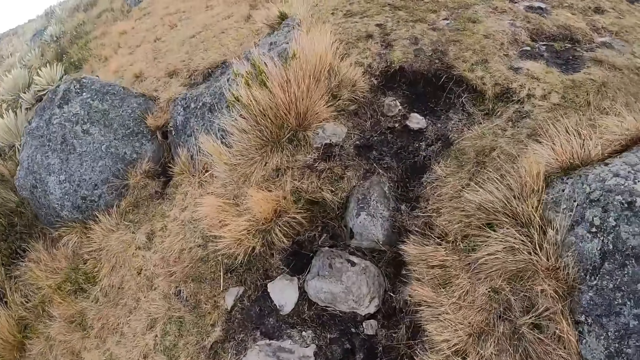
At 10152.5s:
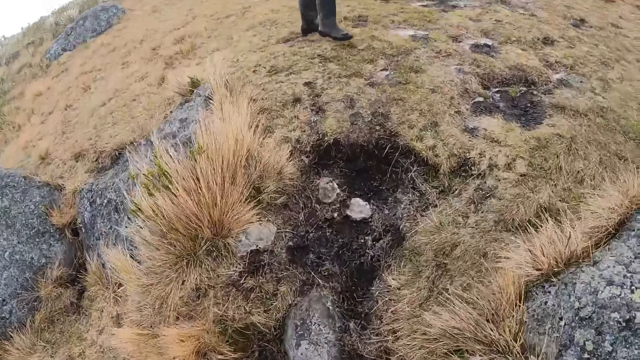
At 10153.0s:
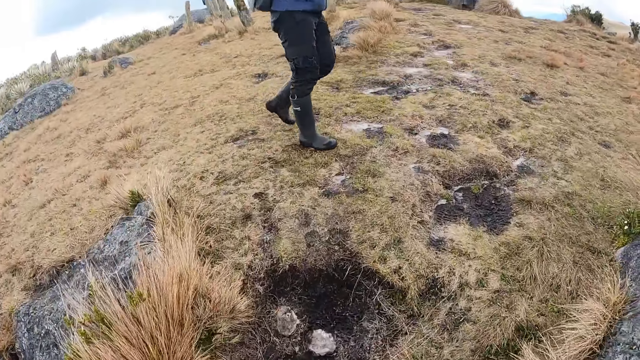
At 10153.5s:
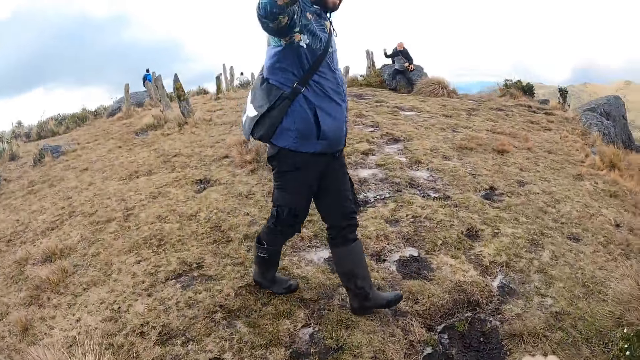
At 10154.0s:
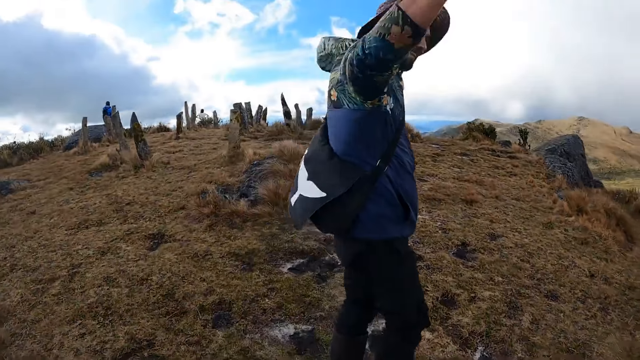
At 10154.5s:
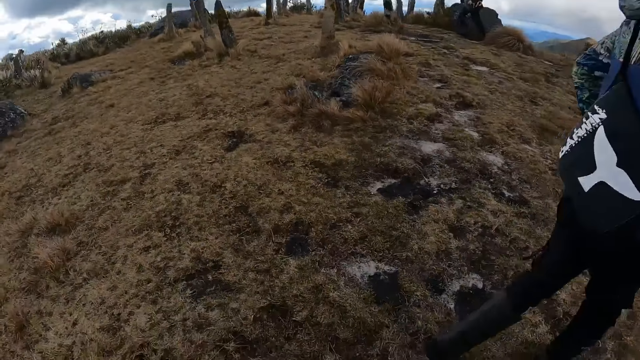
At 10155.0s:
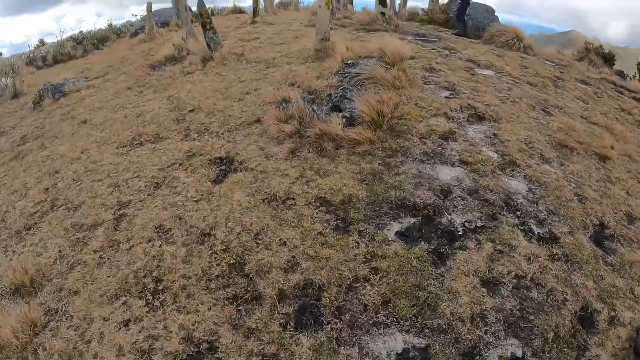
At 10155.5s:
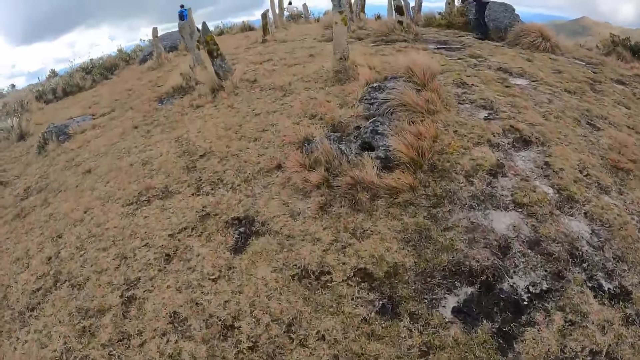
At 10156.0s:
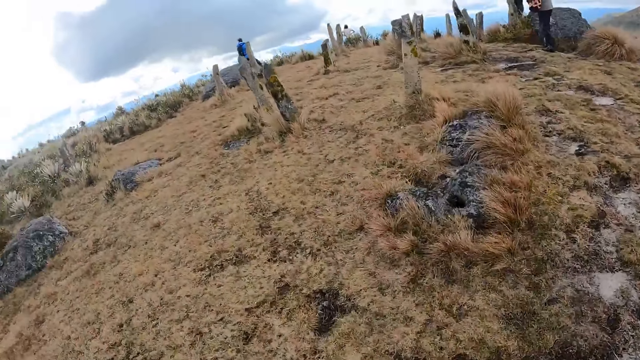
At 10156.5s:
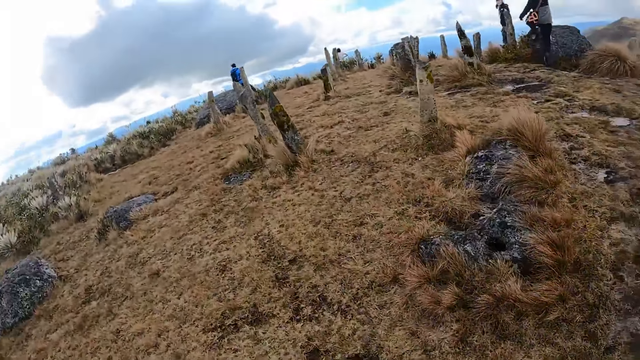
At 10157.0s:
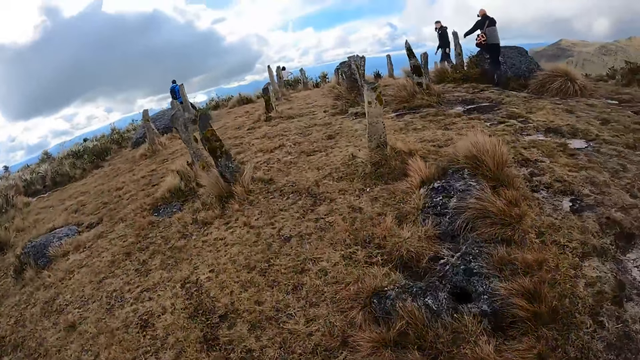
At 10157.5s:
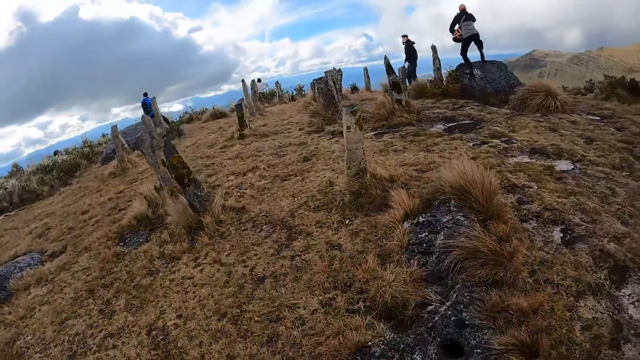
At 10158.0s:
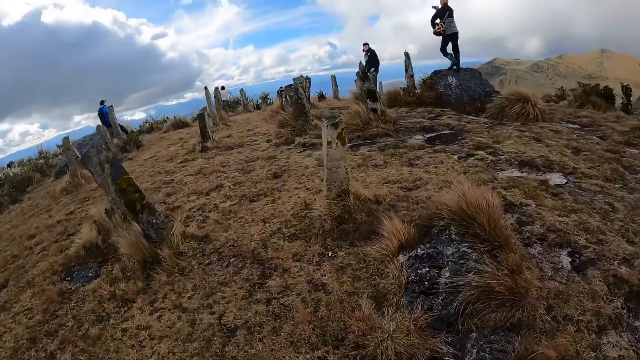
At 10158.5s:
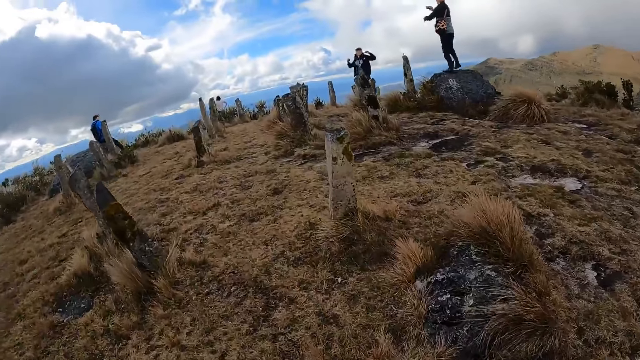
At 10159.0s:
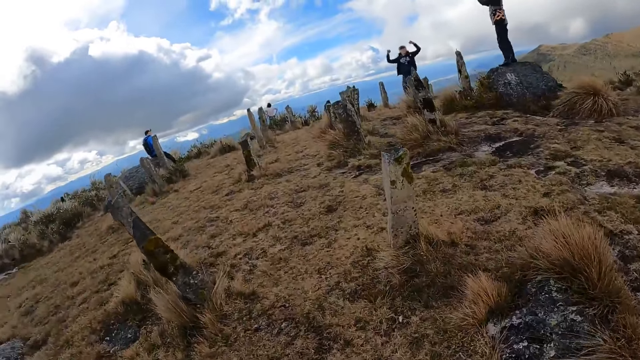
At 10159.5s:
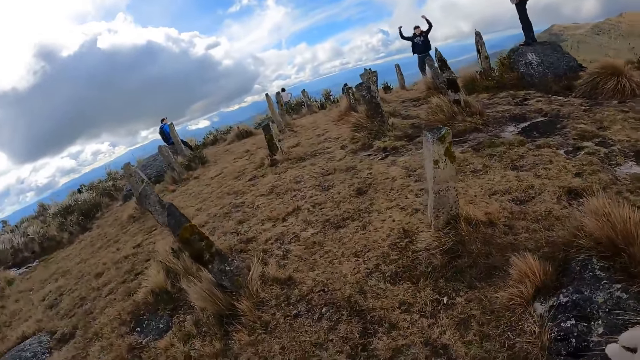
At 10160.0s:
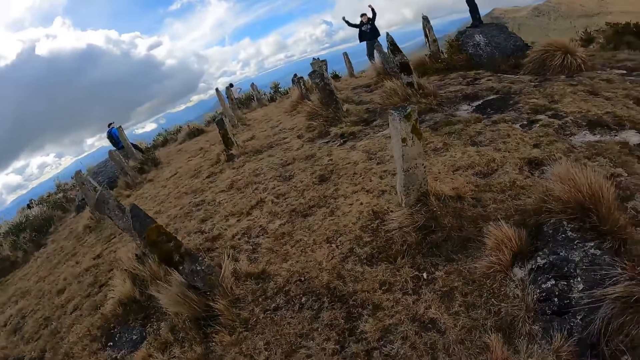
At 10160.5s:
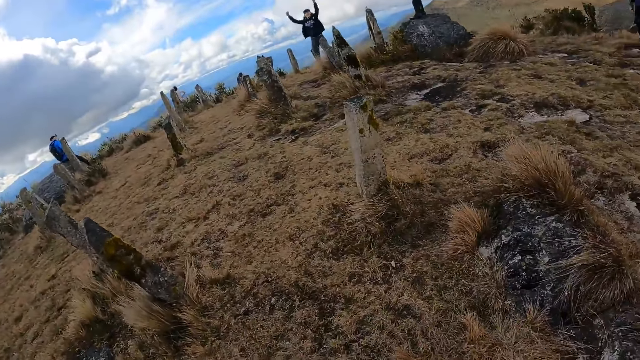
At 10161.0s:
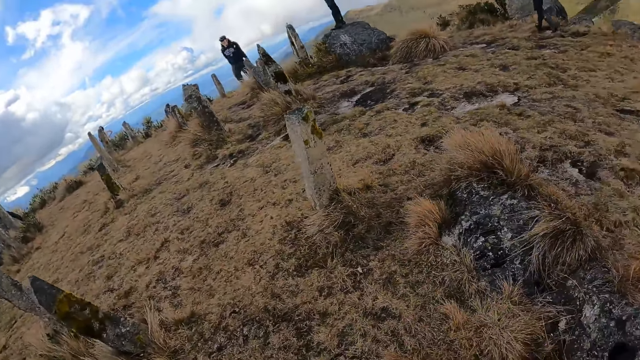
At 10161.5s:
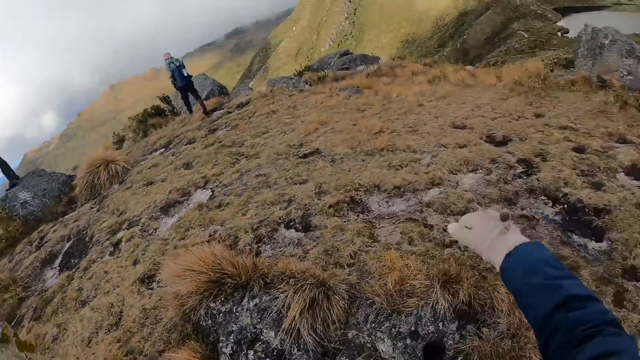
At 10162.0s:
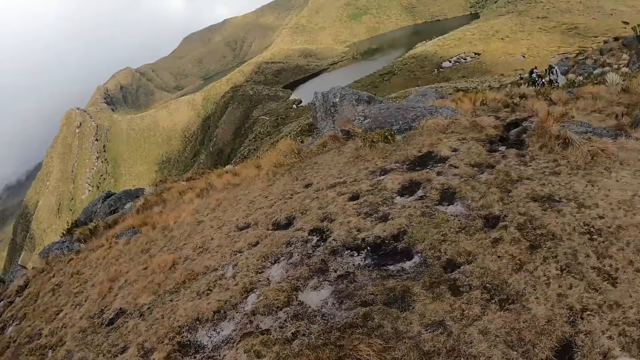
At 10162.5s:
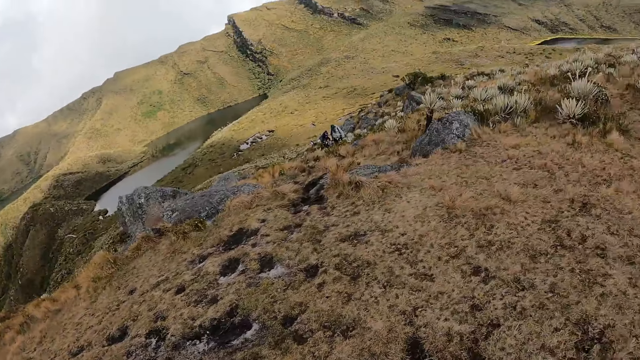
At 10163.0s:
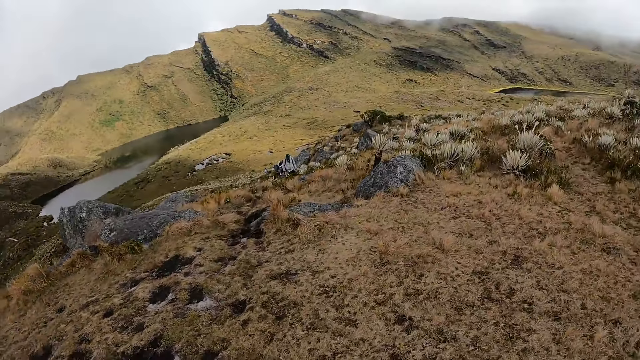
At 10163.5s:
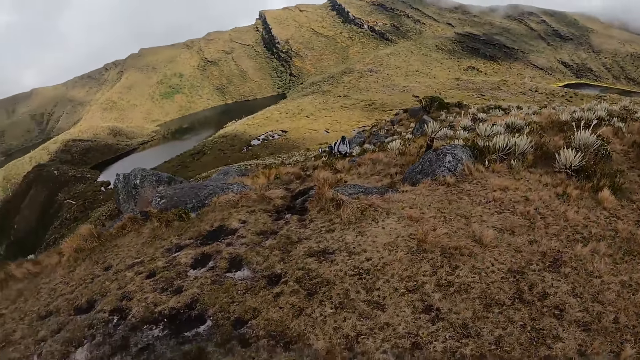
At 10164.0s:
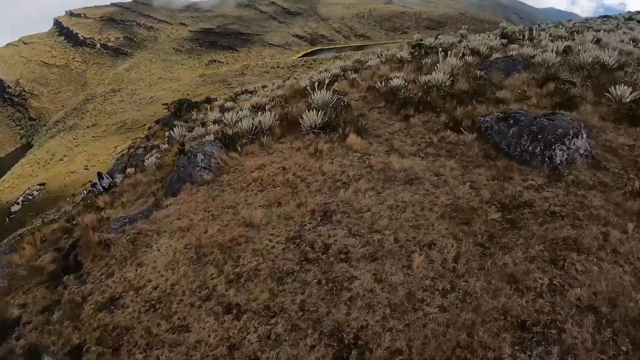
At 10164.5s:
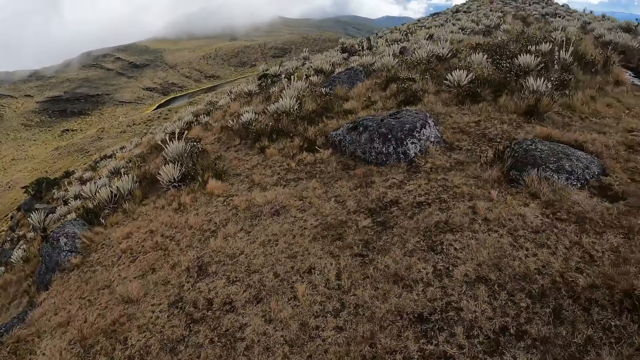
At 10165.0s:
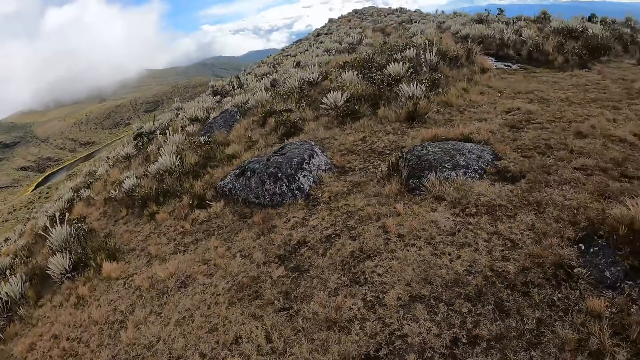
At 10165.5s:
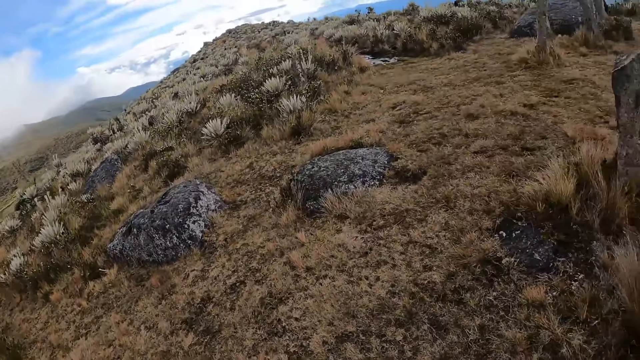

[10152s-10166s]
A man raises both hands. The camera wearer high fives the man. They walk past the man. Another man climbs a rock on the ground. Another man jumps on both legs and raises both hands. The camera wearer looks around the hill. They turn towards a woman, another man and another woman.

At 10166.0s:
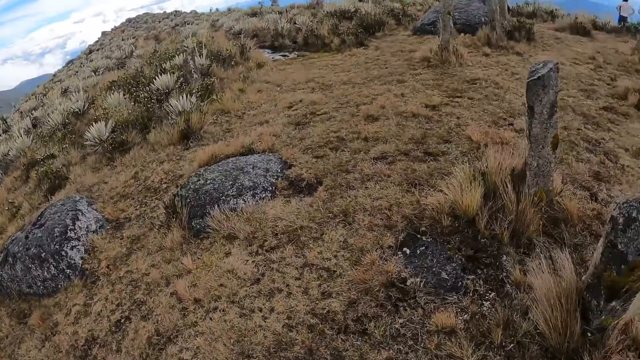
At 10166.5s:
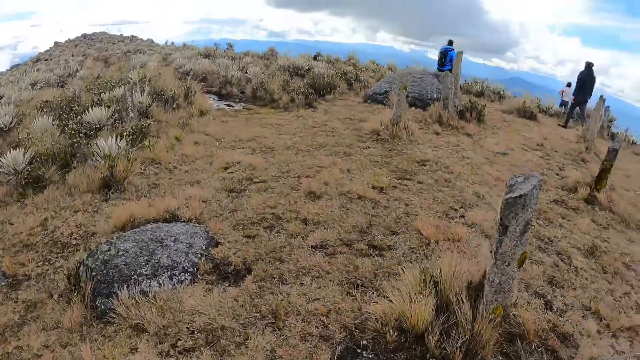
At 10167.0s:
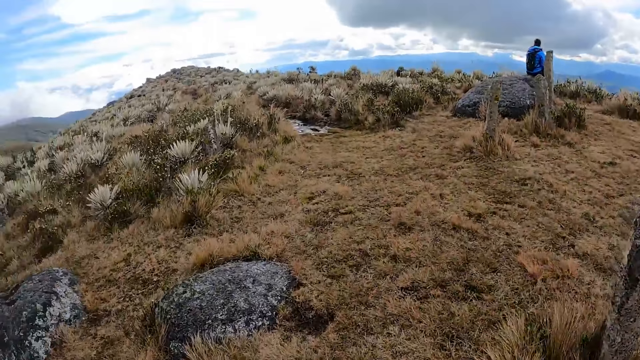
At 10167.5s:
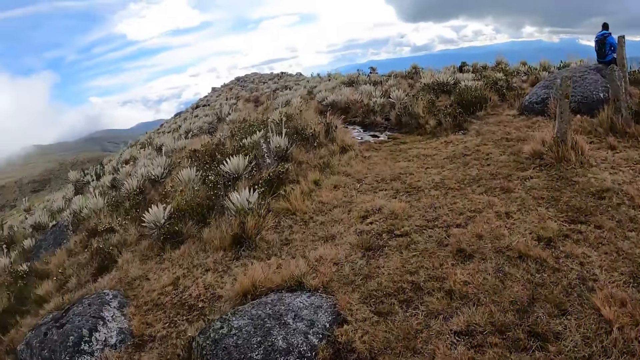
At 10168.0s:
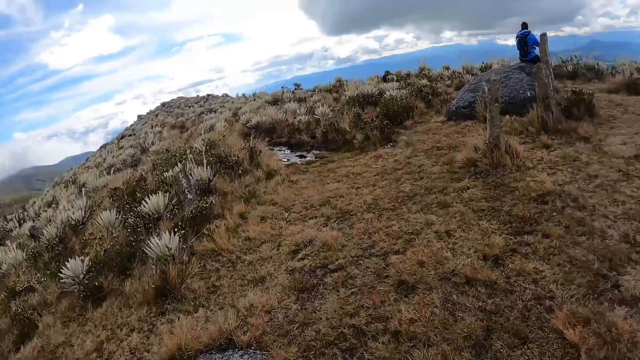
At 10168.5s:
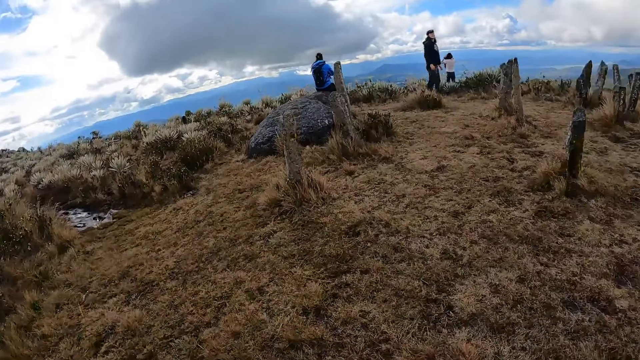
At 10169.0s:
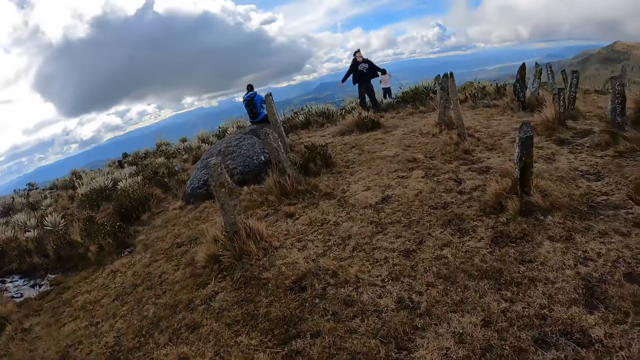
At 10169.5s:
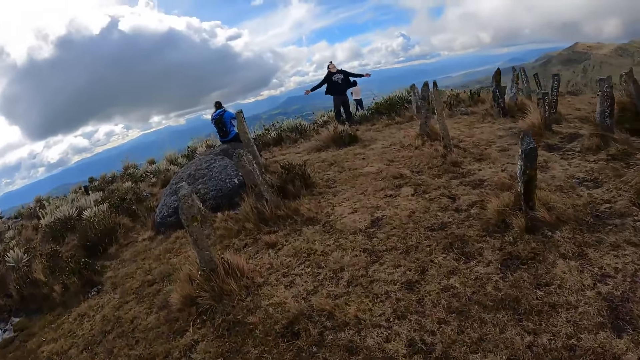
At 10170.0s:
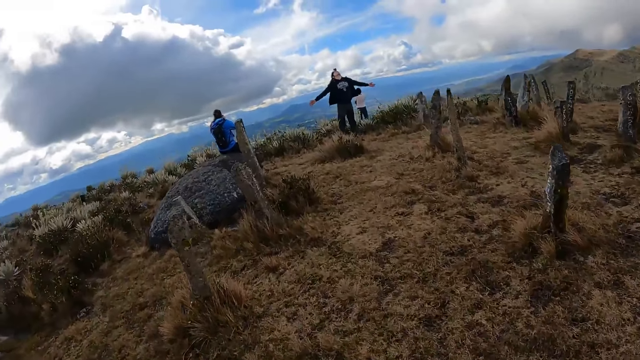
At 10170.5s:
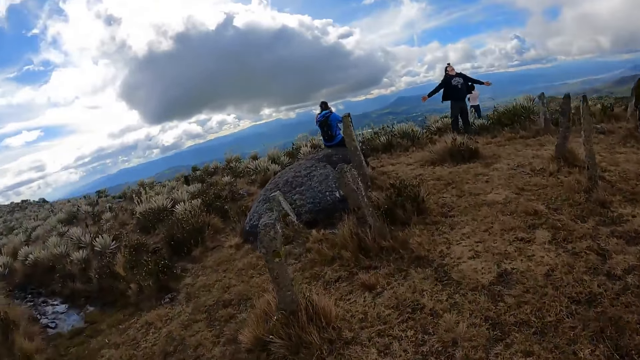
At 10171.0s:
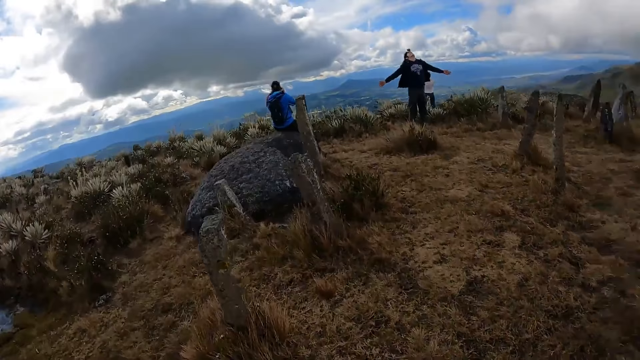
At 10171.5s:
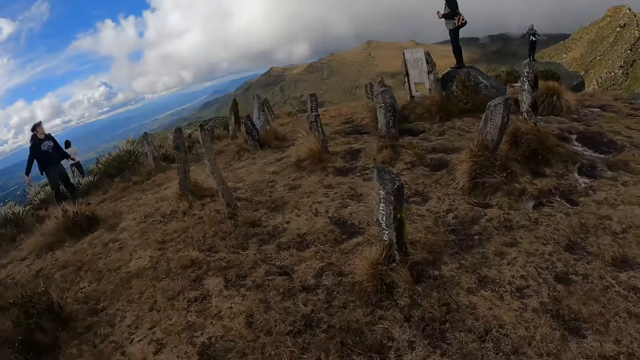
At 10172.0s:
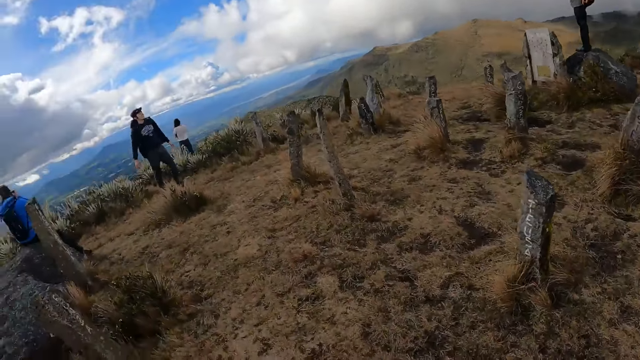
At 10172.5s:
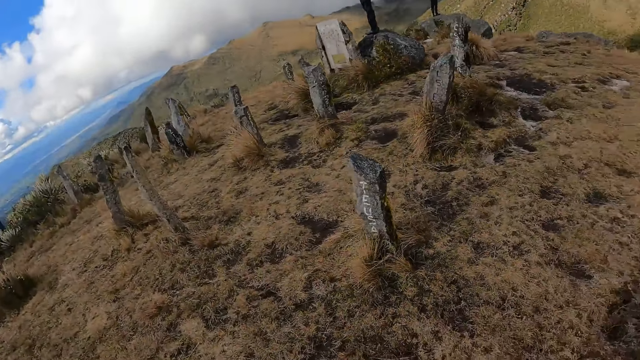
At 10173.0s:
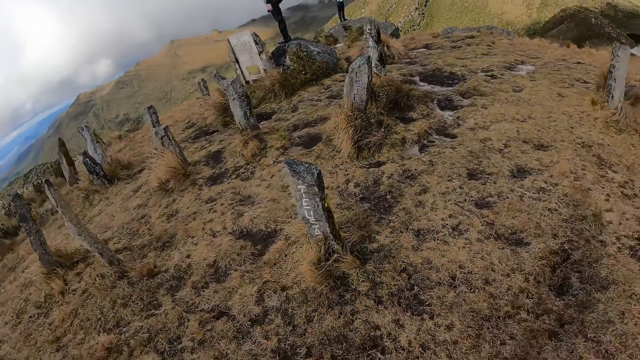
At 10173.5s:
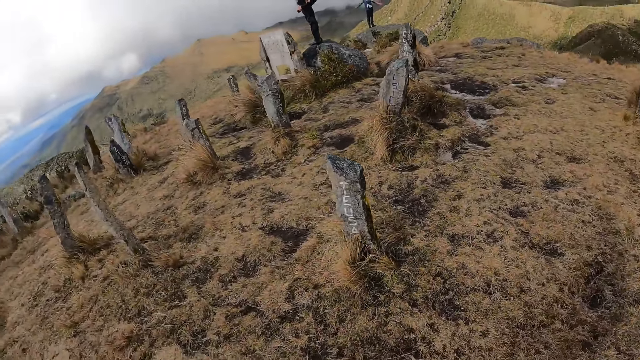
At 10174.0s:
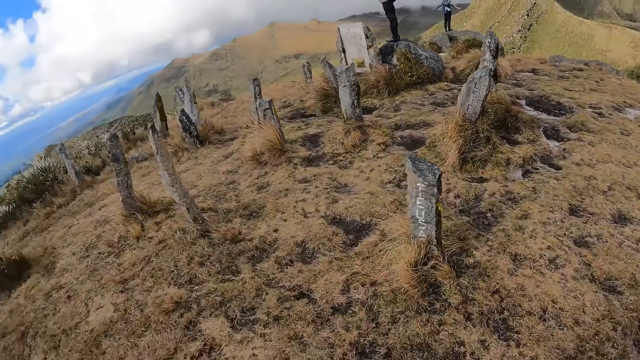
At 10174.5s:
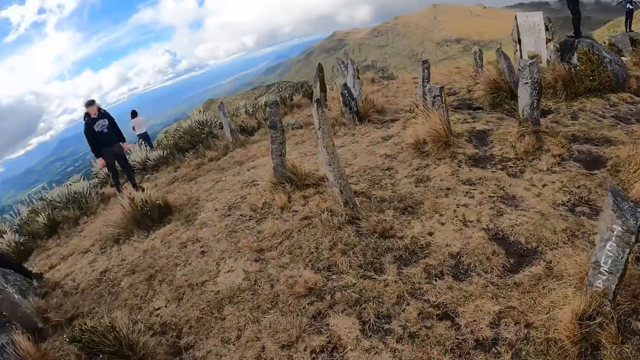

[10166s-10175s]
The camera wearer climbs a hill. The man opens his hands wide.
